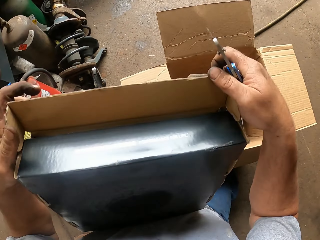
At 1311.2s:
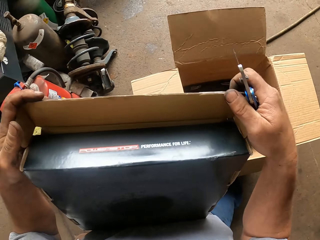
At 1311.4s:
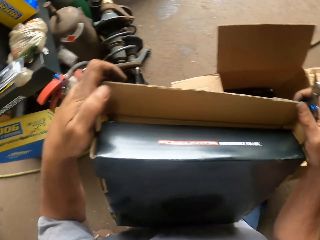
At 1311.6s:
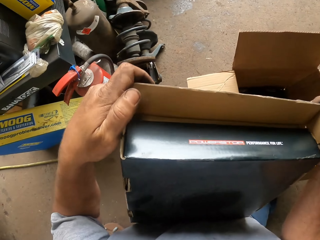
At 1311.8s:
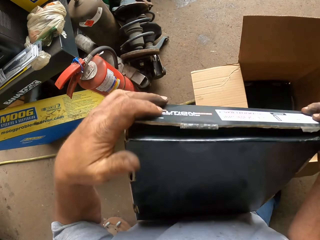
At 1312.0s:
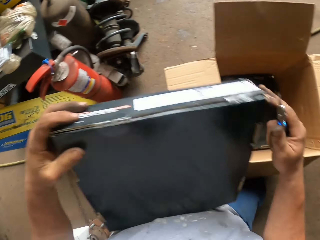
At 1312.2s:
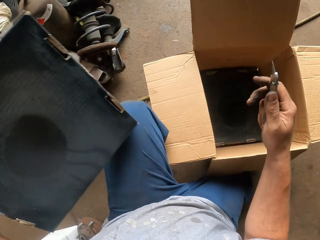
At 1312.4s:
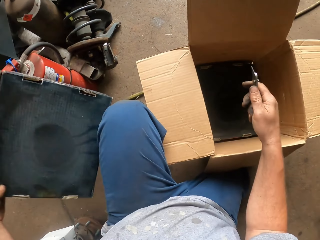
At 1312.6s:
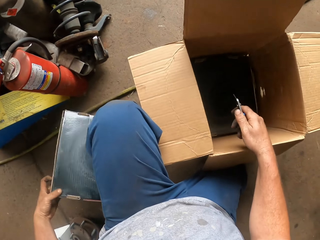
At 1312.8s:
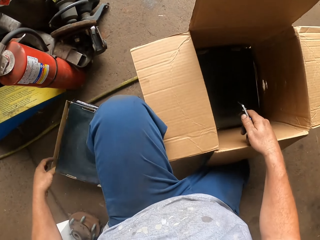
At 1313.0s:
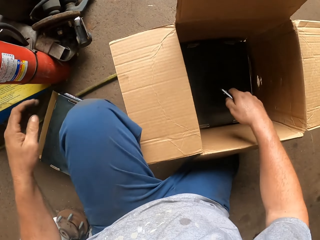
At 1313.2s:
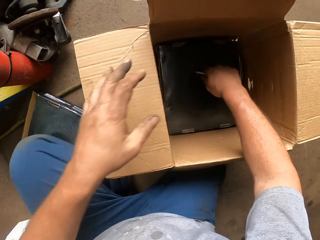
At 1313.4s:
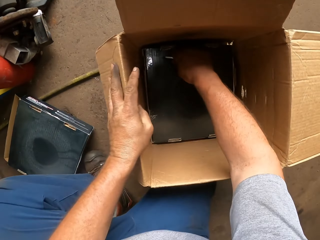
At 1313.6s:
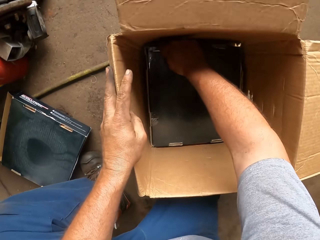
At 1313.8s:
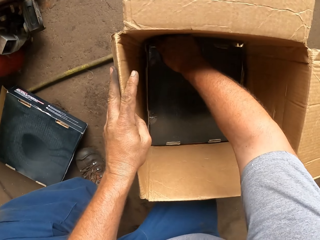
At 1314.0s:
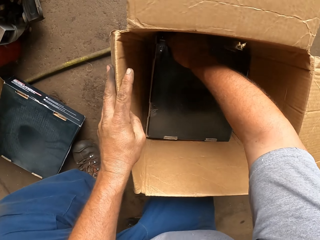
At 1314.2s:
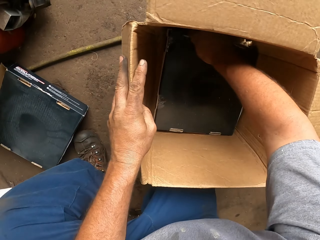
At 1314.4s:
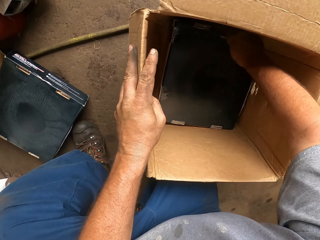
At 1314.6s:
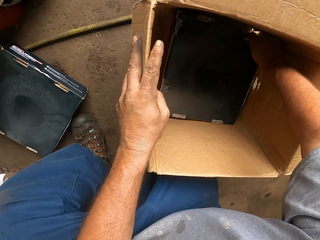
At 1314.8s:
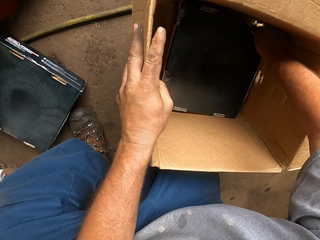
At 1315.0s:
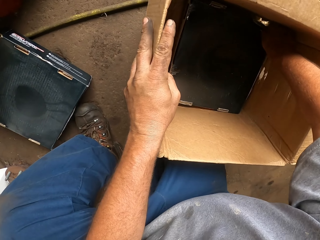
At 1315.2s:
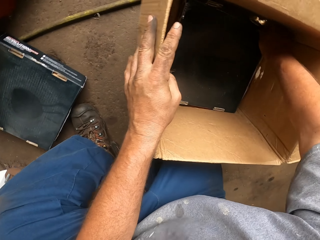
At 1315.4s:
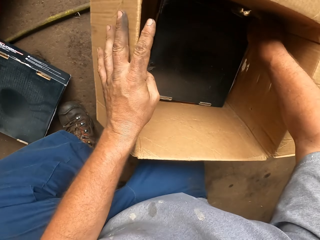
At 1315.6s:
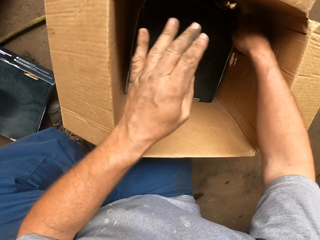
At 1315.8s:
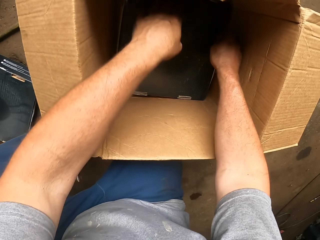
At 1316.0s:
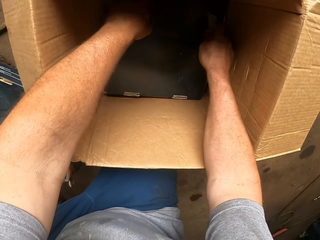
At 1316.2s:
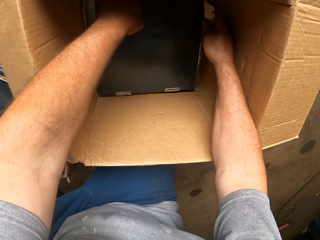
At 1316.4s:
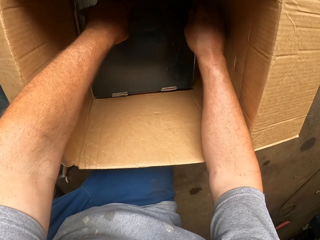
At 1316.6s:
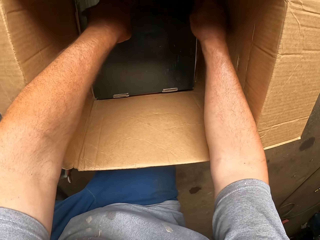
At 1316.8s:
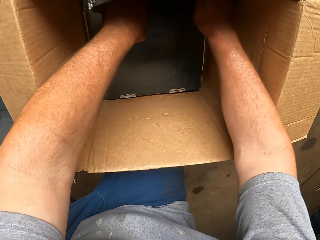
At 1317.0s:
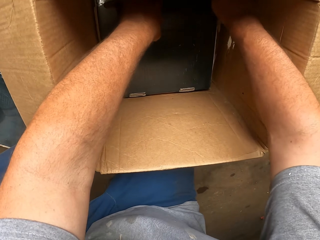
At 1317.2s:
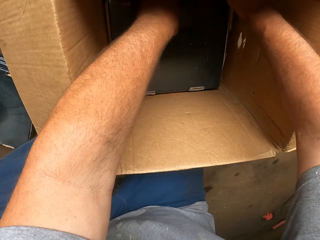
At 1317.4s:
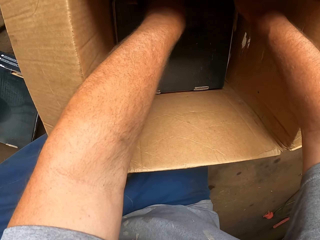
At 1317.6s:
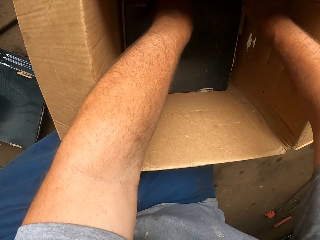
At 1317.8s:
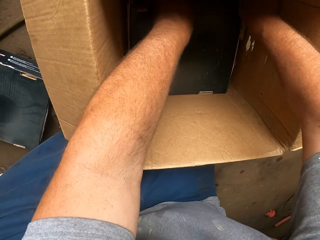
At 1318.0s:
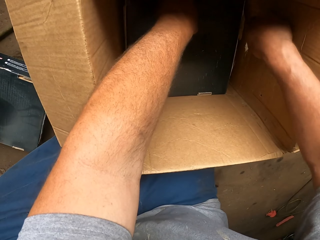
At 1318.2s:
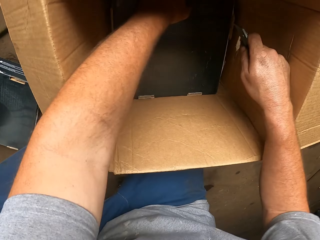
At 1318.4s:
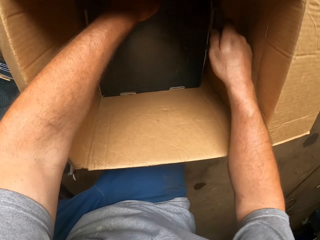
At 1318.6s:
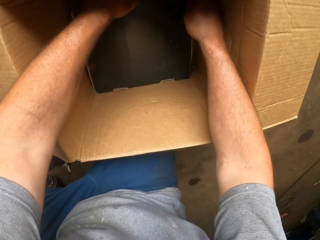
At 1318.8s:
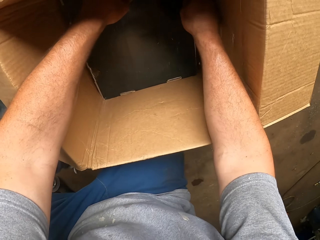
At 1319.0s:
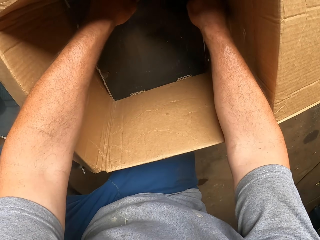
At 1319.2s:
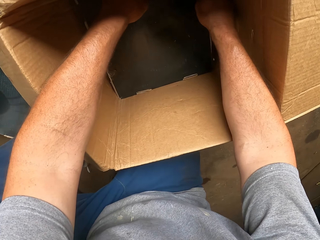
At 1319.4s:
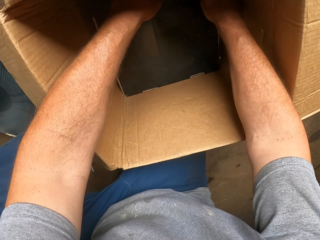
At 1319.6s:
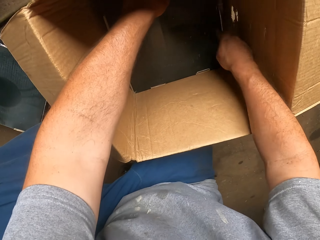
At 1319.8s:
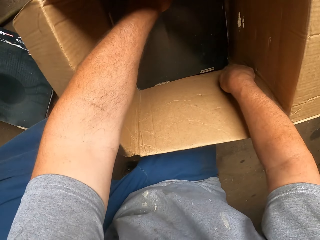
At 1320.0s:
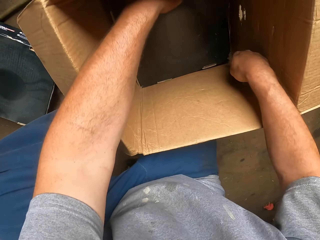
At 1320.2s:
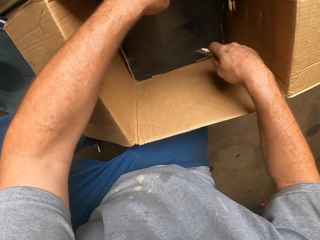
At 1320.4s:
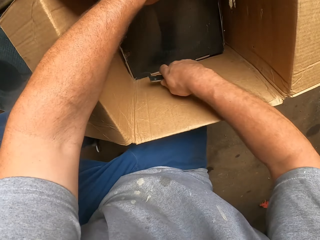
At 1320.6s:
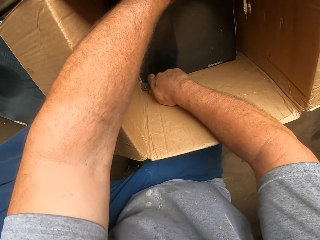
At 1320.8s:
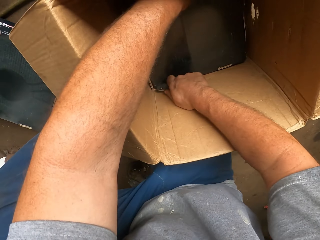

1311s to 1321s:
The camera wearer places the box on the floor. They cut the box inside the carton.

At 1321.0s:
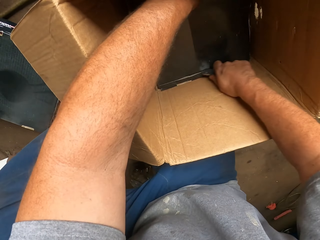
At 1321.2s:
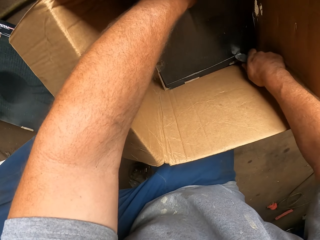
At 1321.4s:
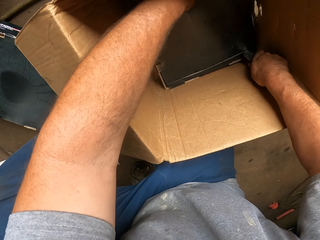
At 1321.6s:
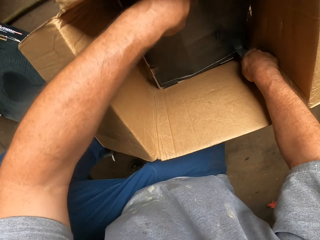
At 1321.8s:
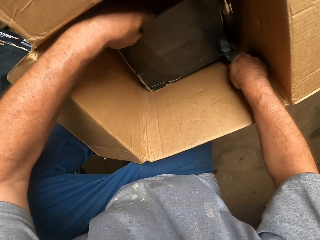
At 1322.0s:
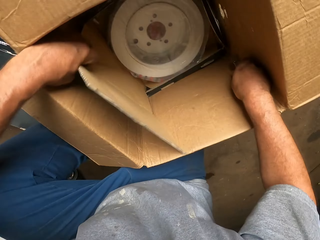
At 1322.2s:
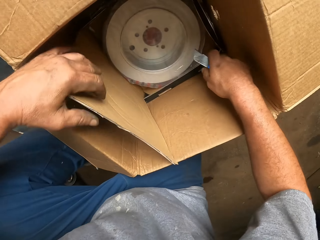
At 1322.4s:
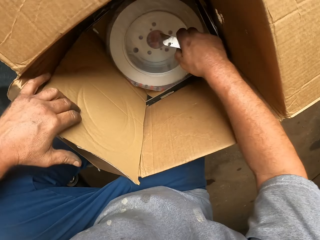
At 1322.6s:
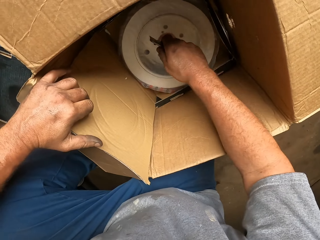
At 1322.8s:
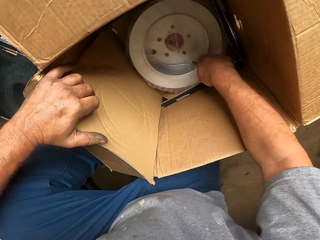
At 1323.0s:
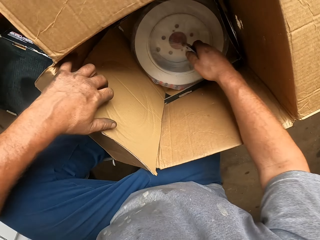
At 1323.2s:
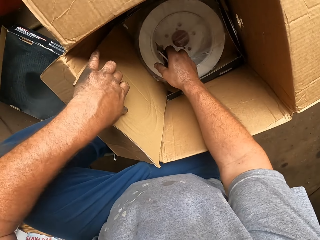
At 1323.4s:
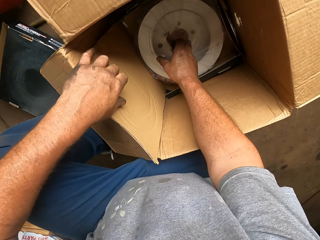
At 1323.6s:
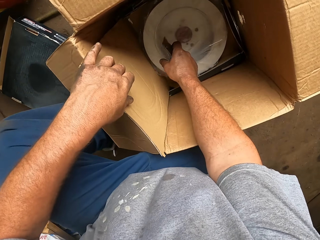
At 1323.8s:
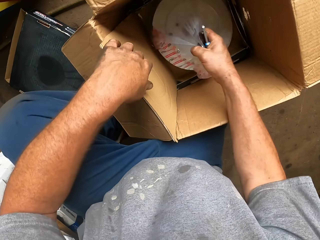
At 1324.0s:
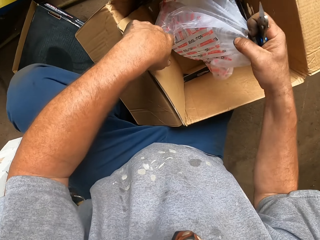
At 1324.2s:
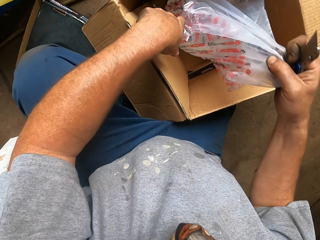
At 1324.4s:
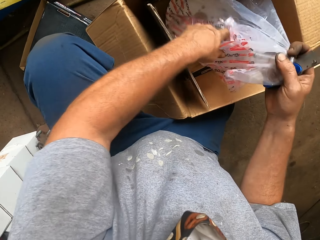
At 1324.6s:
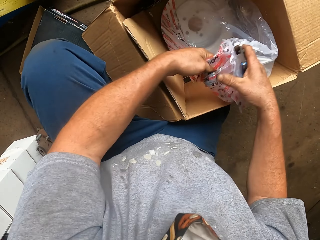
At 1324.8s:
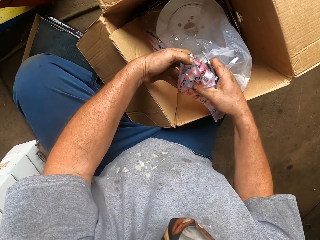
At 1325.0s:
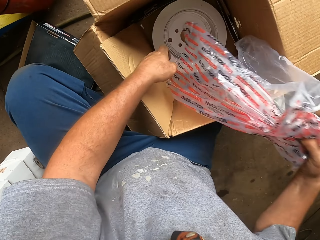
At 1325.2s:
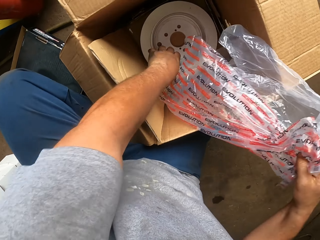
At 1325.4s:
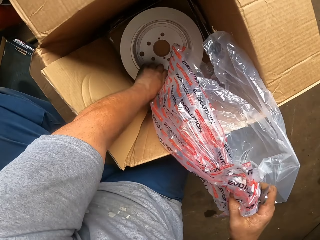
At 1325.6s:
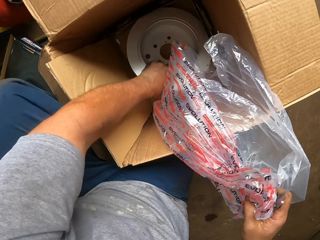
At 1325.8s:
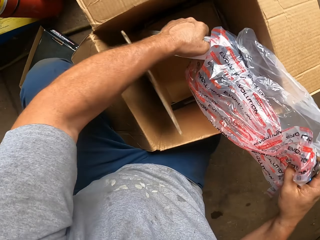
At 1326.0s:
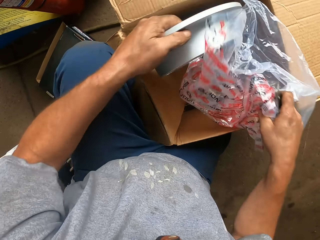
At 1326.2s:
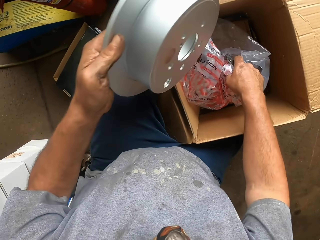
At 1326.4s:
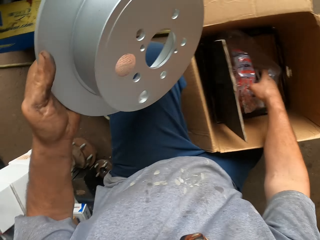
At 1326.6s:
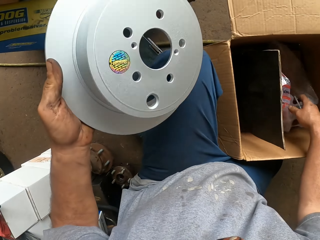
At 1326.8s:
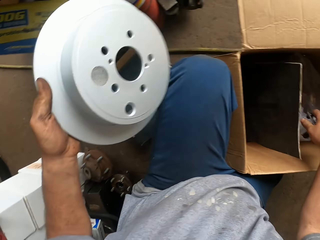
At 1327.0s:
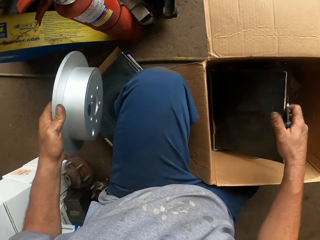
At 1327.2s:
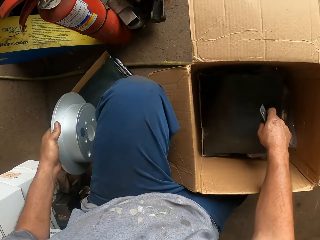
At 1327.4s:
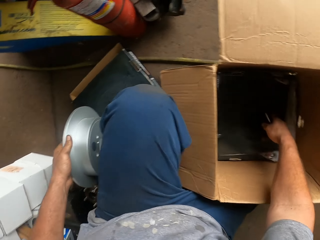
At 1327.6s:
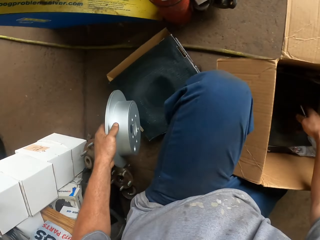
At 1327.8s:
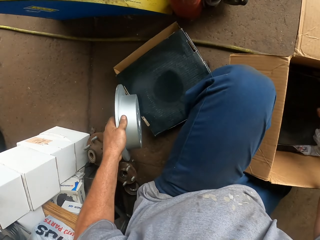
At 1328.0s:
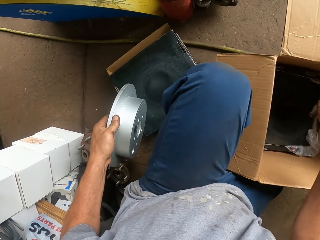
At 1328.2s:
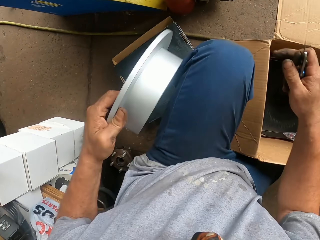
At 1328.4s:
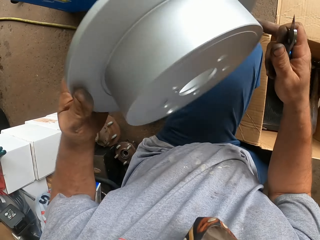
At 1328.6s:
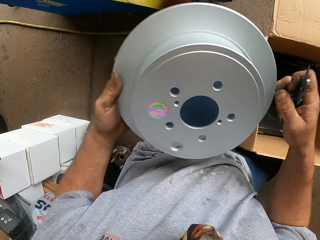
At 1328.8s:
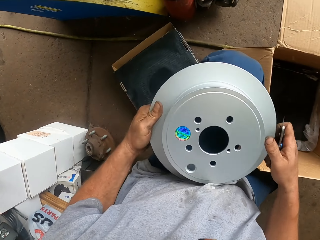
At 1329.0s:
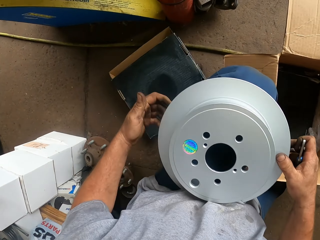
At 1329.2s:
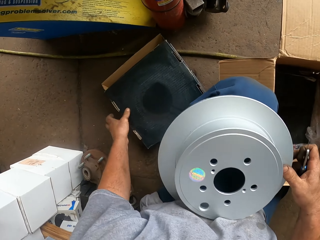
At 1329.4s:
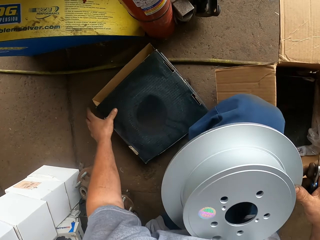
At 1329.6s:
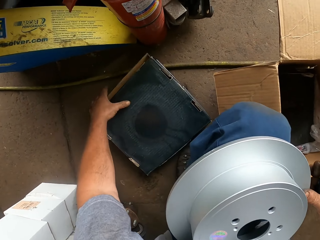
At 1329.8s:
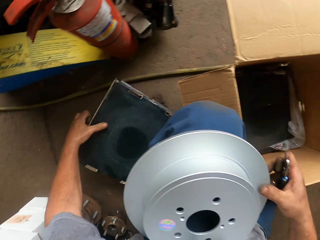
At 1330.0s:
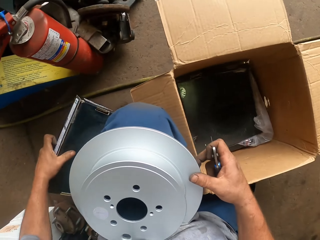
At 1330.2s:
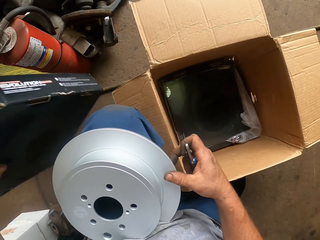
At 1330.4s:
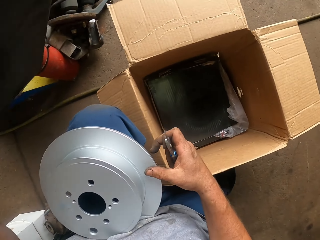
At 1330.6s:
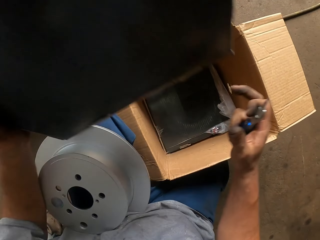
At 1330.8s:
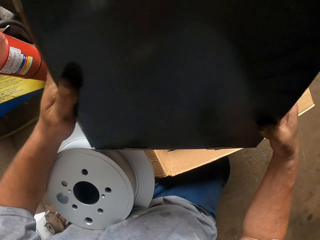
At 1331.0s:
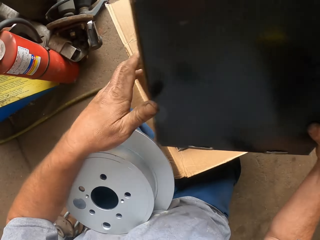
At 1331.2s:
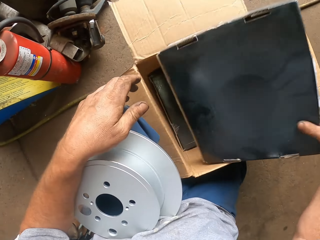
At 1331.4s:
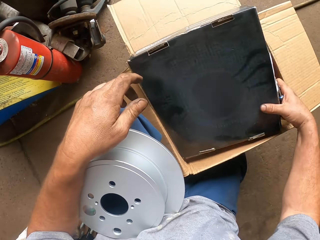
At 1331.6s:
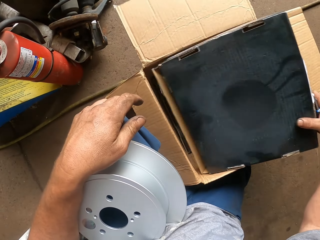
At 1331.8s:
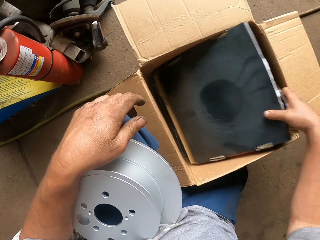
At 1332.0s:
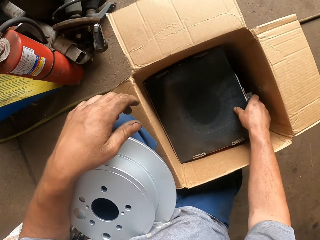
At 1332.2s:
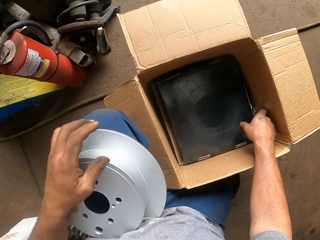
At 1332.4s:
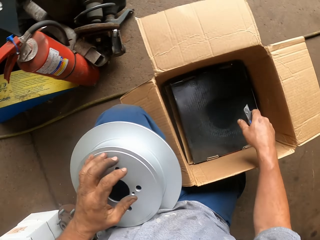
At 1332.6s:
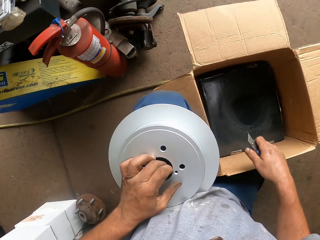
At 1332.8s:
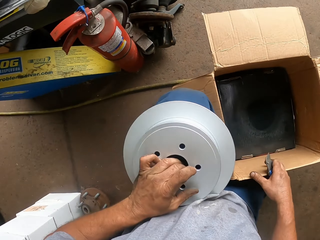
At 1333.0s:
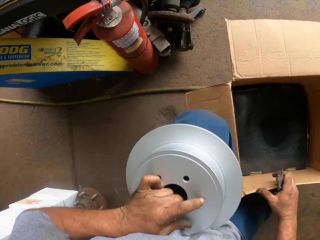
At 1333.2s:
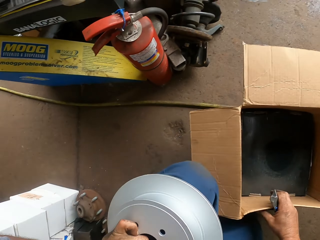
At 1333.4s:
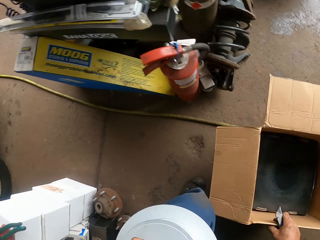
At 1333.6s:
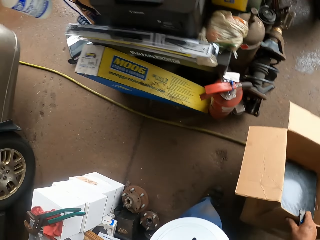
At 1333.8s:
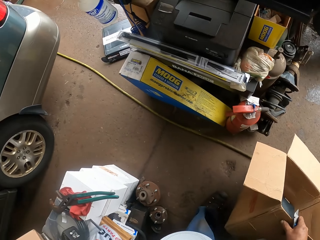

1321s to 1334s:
The camera wearer opens the box. They remove the paper bag. They pick a clutch plate from the carton. They take a box. They place the box inside the carton.
